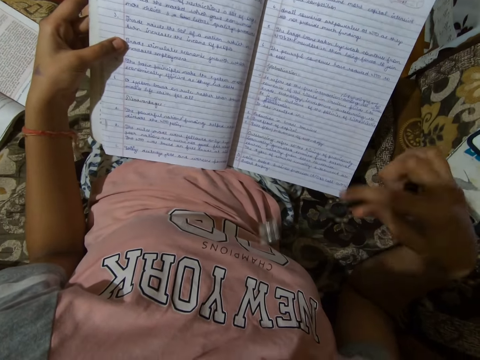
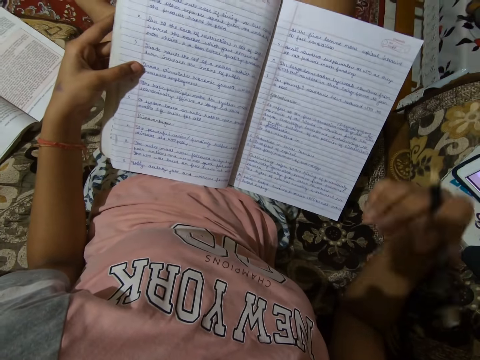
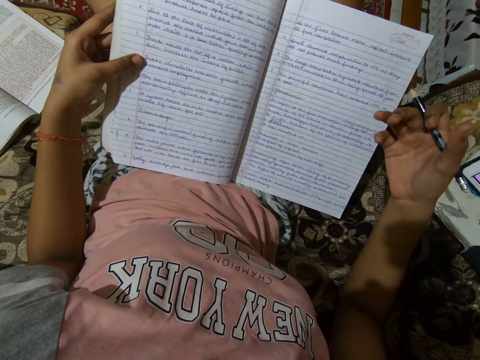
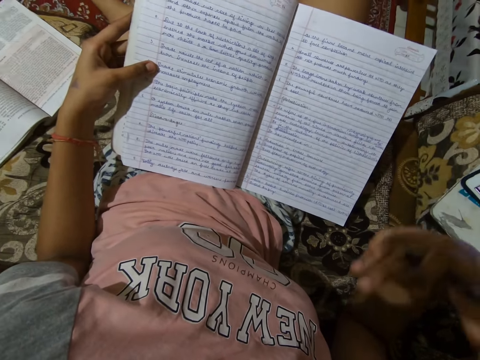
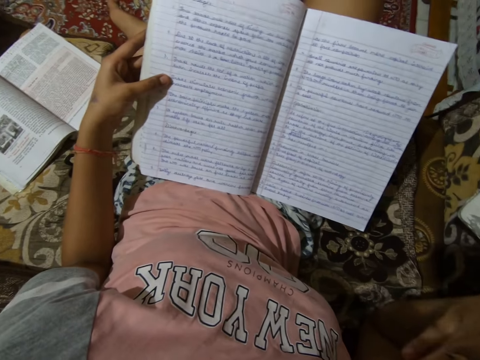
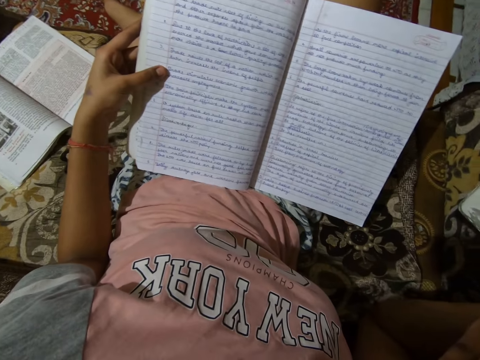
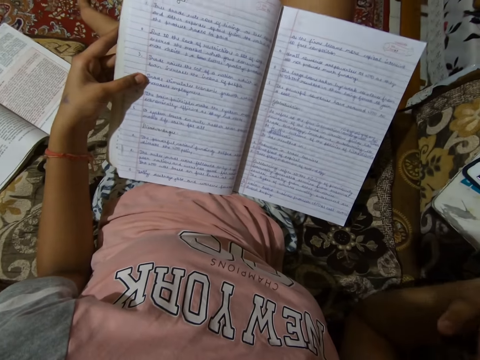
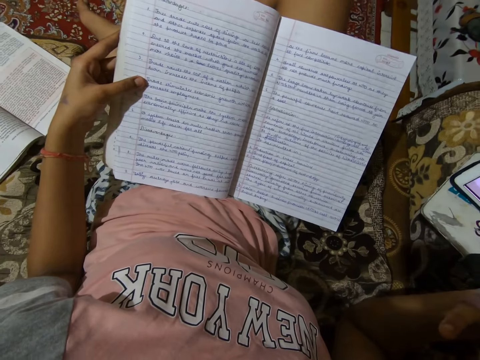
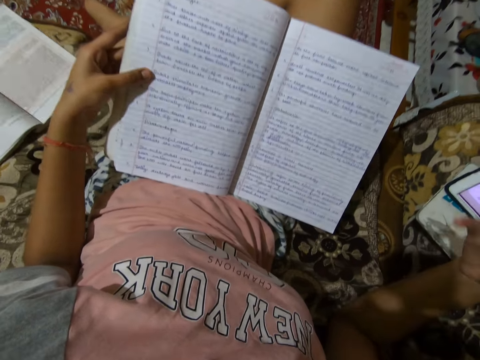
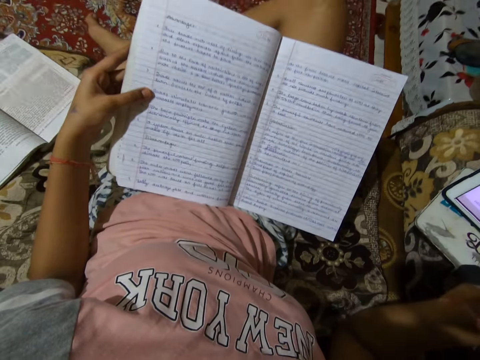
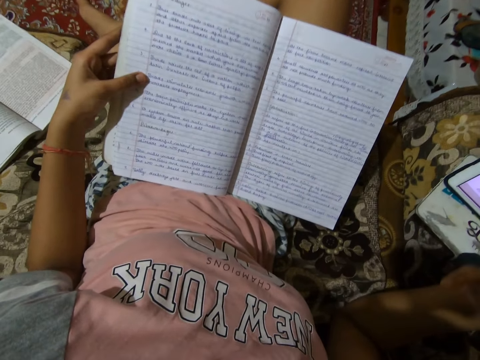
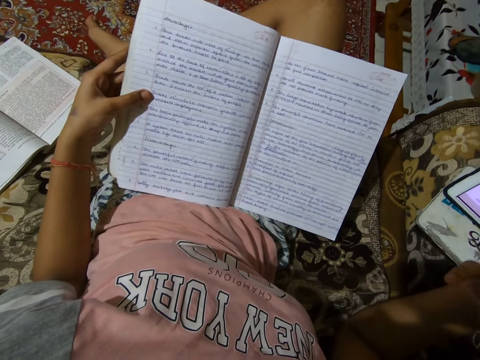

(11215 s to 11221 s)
The camera wearer moves her hand.

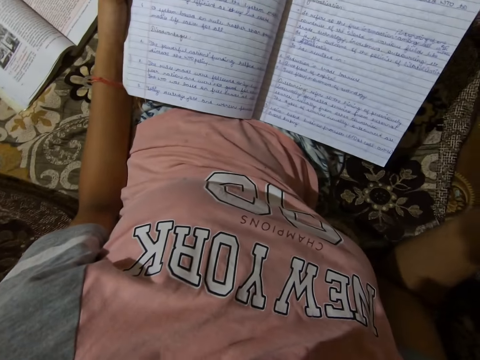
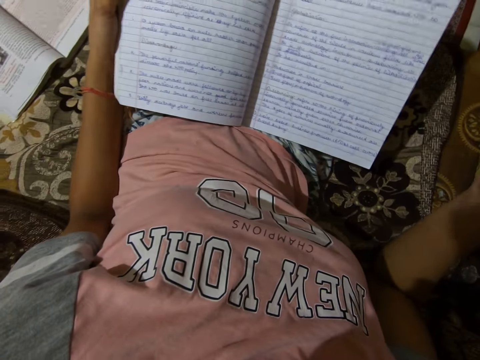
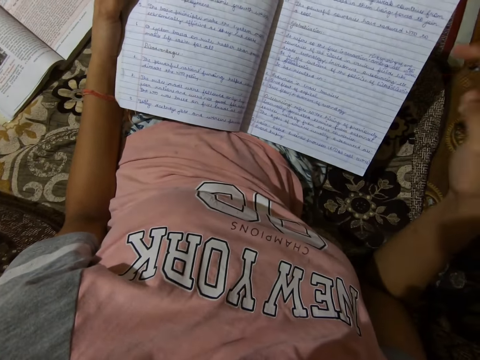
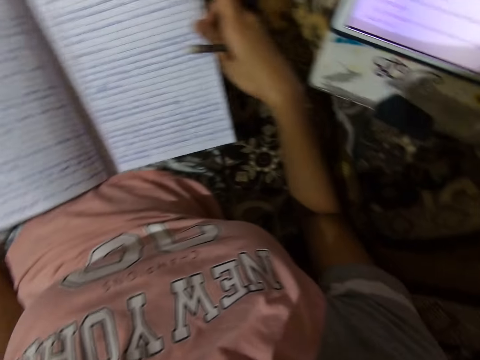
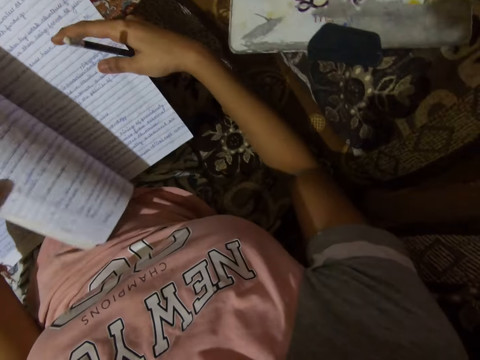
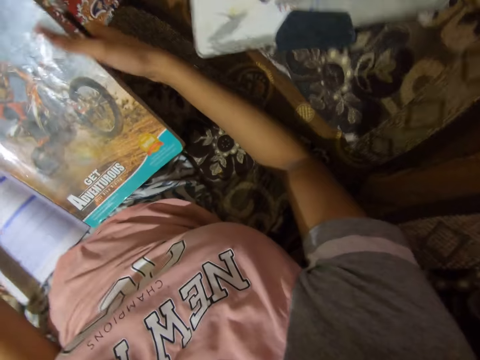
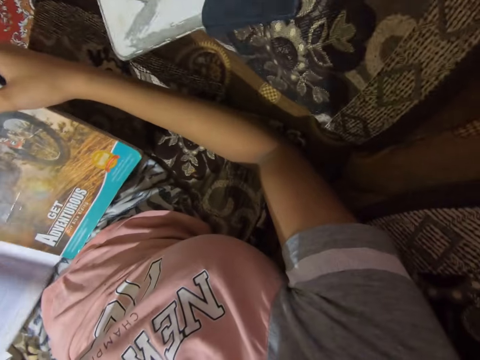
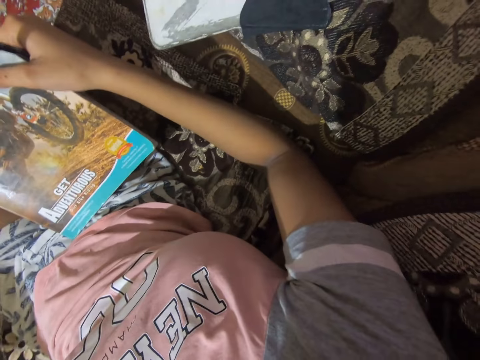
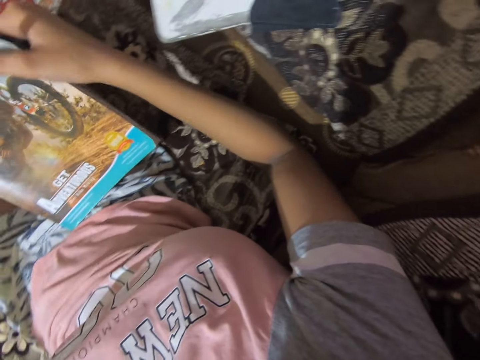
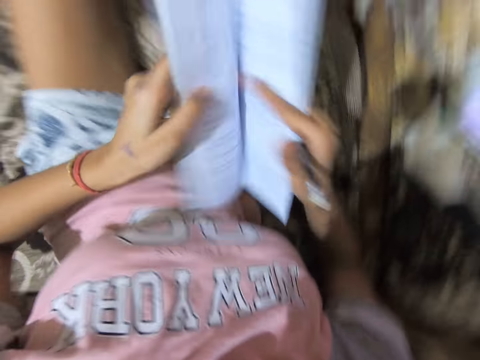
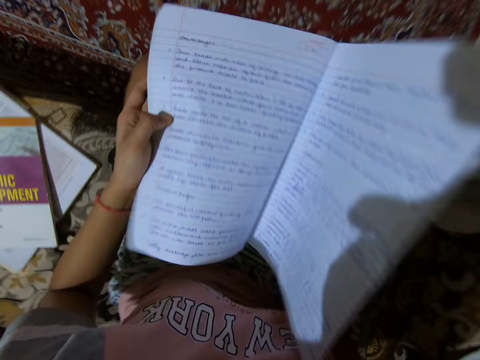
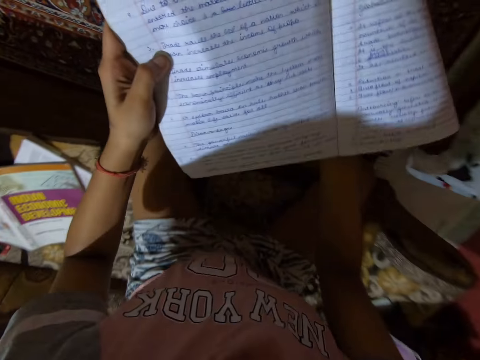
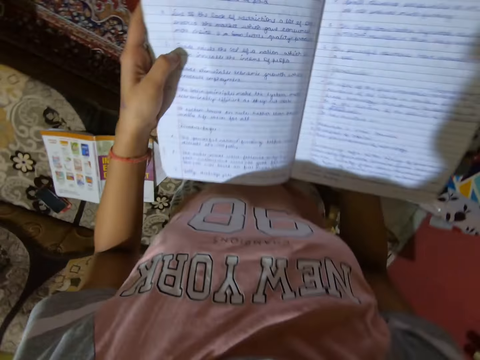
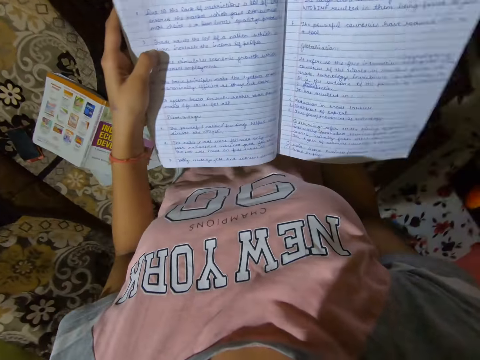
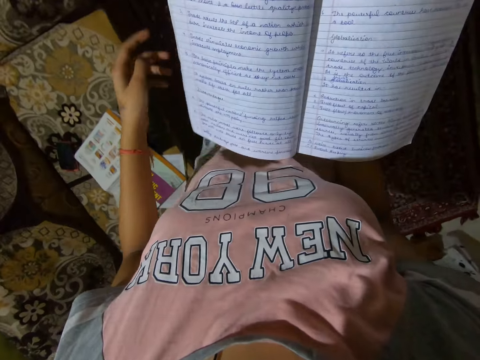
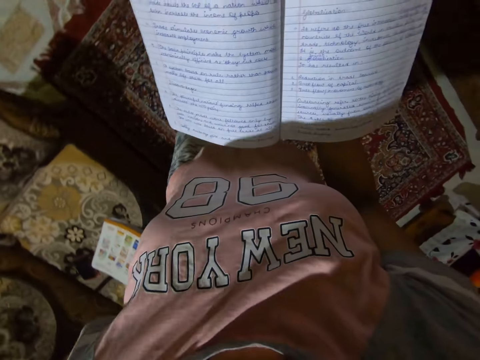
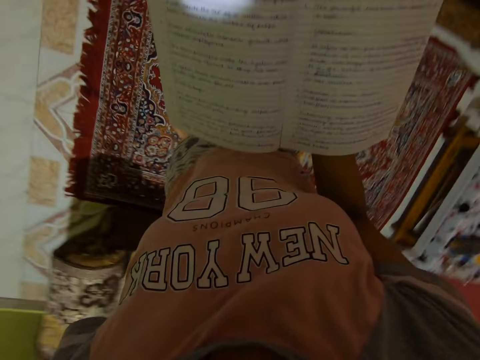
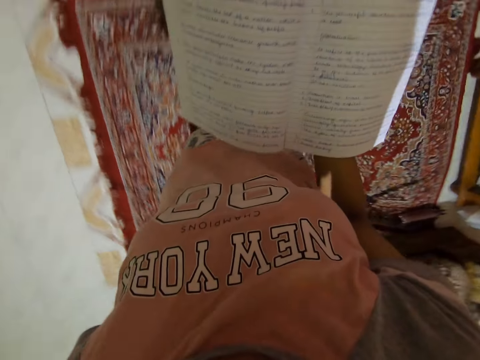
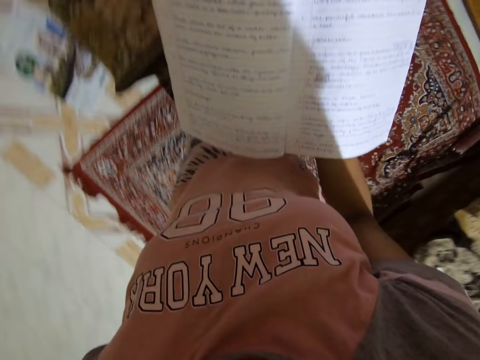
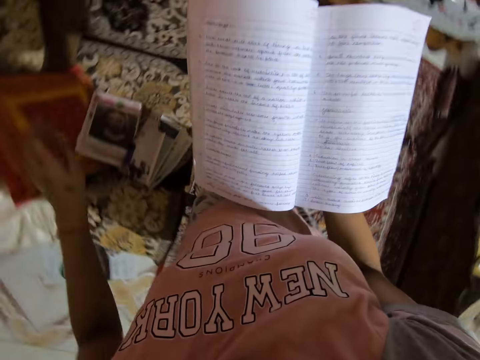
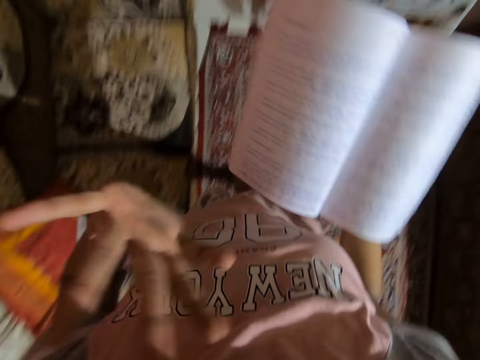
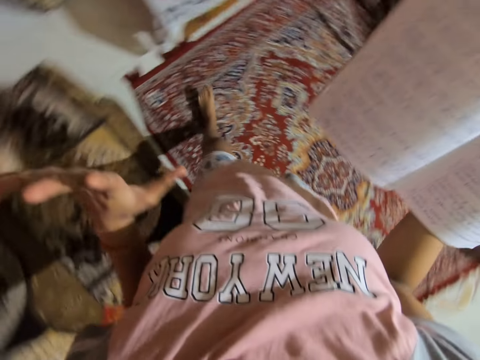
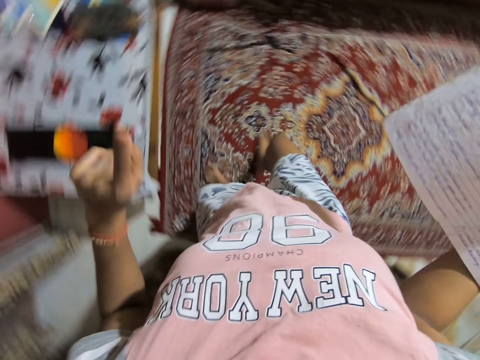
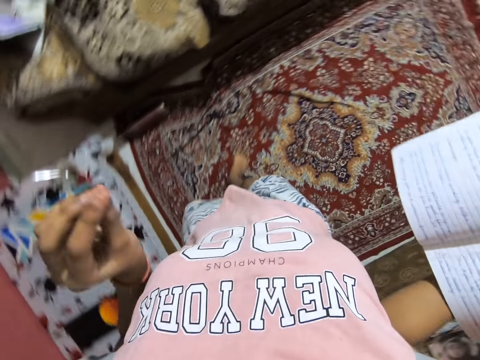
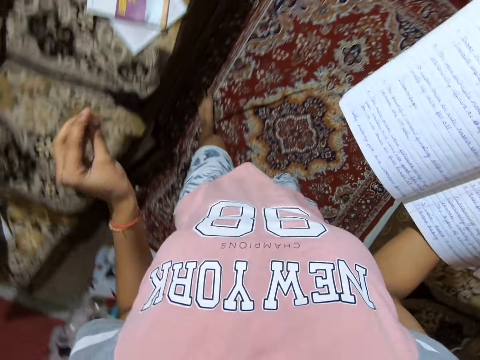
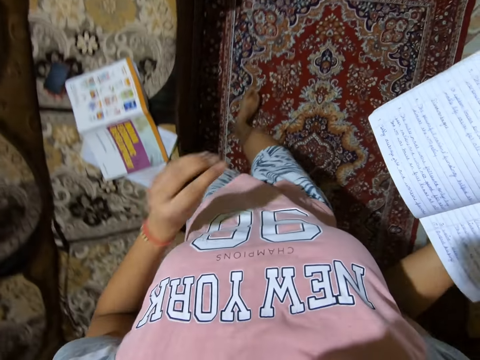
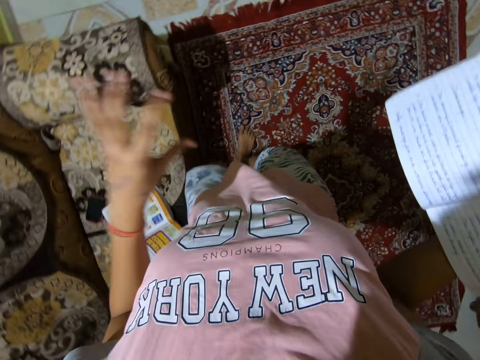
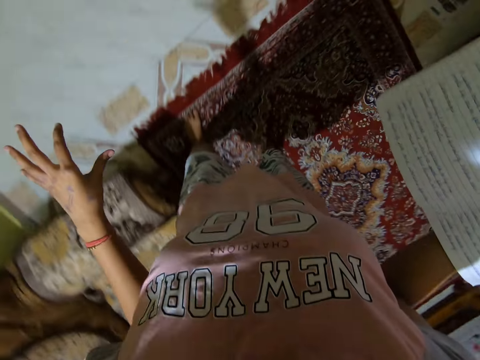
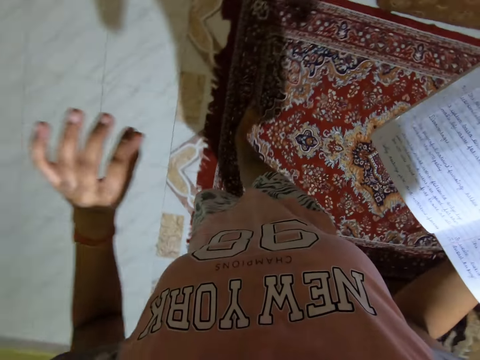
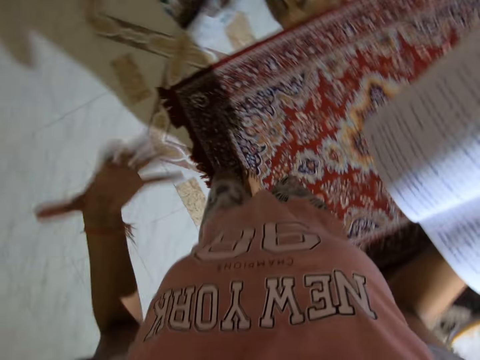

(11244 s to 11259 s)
The camera wearer closes a book. She takes out a book on her lap. She drops the book on the couch. She reopens the notebook. She stands up with the notebook in hands. She paces in circles around the room with the book in hands. She moves her hand.

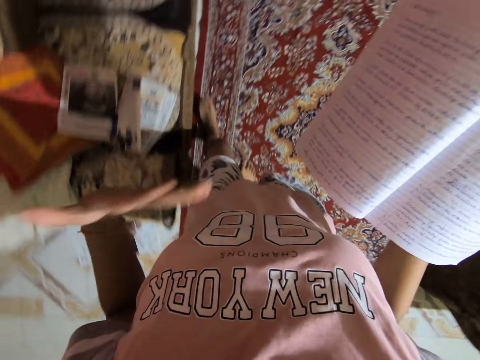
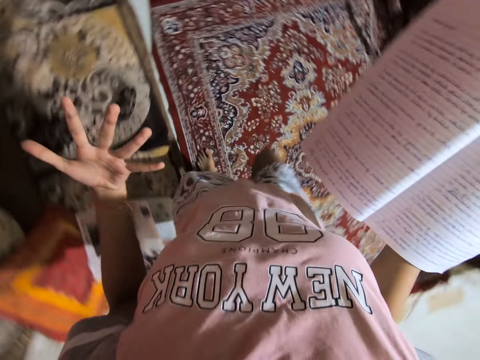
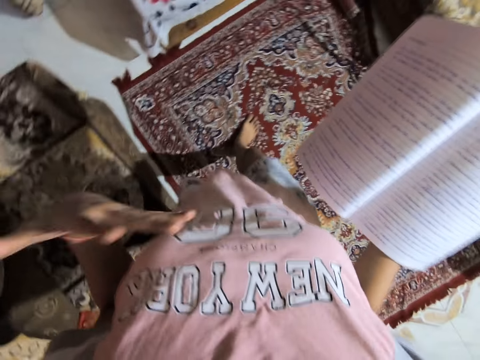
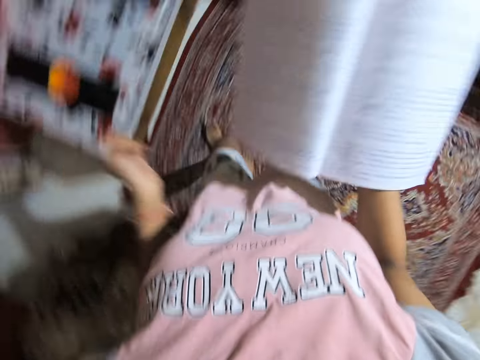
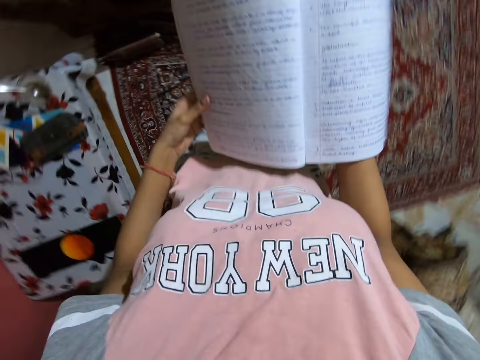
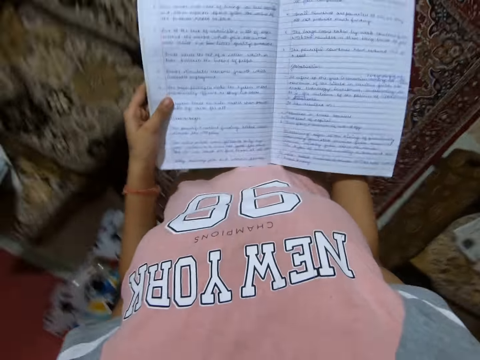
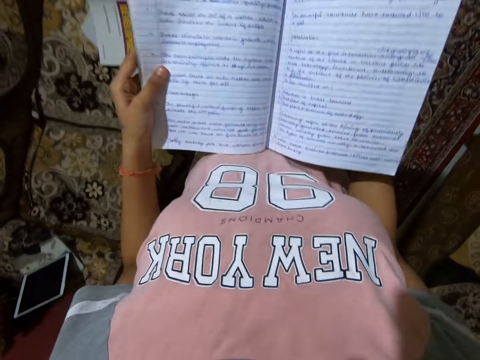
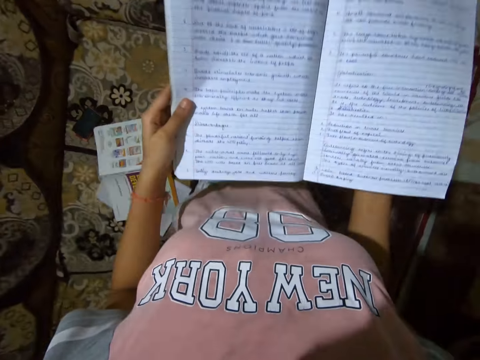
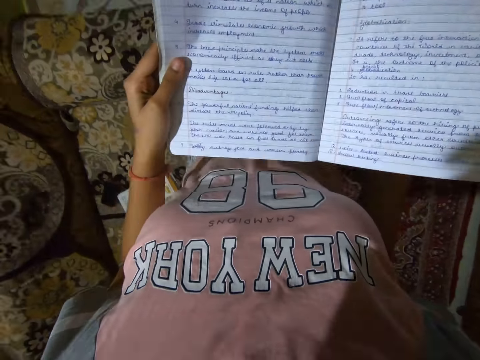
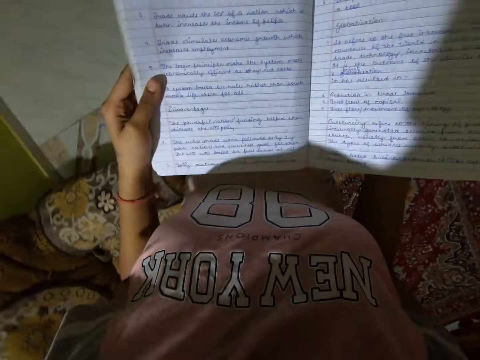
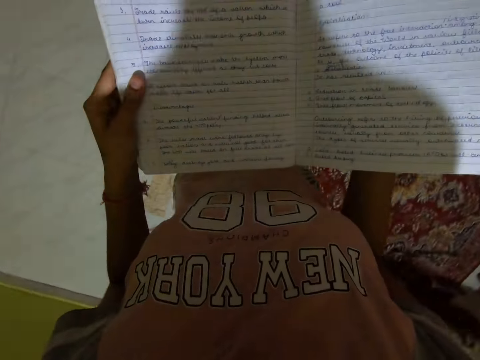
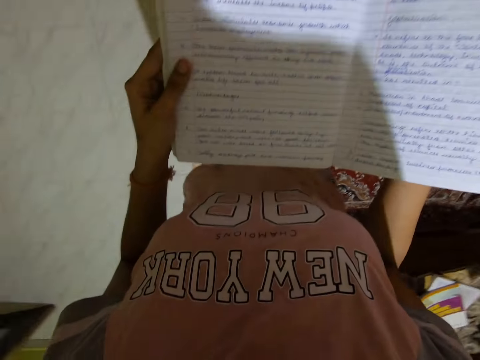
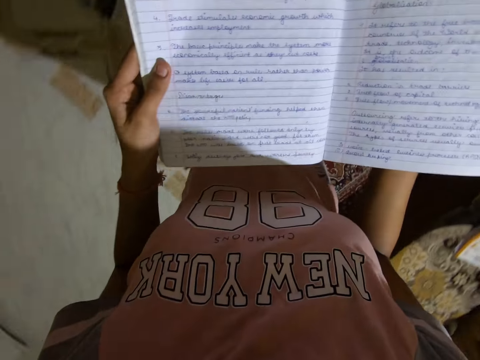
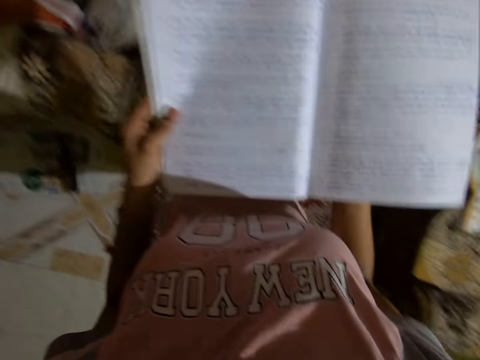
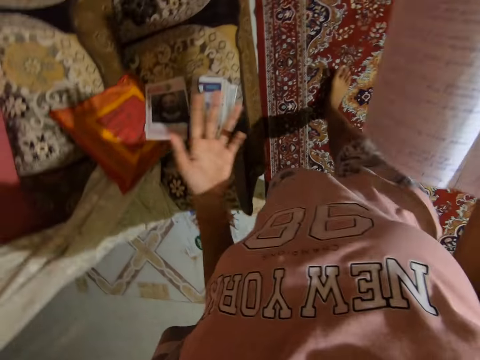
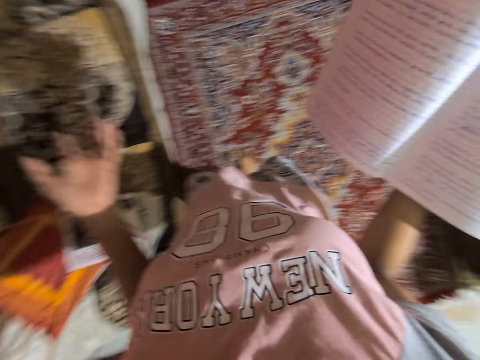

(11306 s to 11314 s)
The camera wearer holds a book. They walk around the room.
